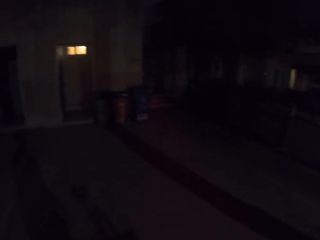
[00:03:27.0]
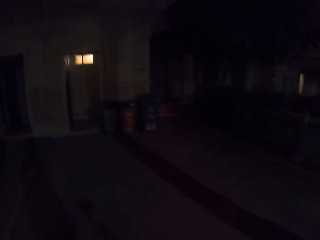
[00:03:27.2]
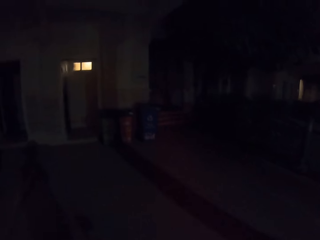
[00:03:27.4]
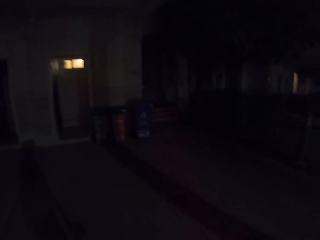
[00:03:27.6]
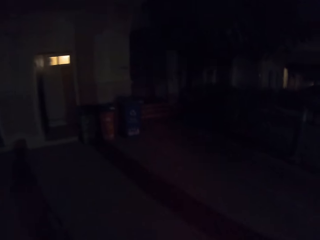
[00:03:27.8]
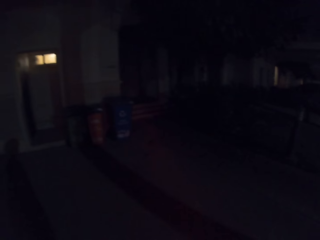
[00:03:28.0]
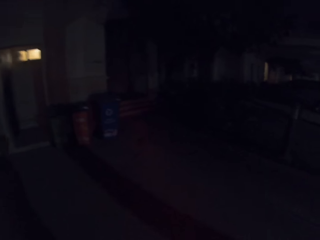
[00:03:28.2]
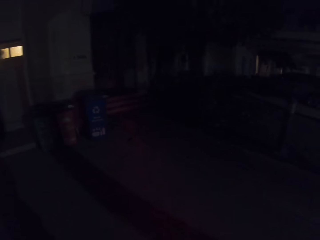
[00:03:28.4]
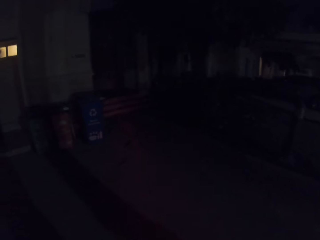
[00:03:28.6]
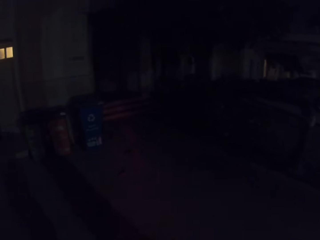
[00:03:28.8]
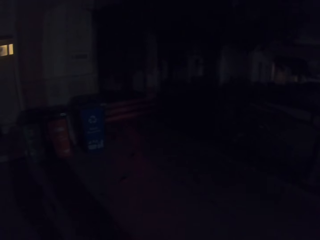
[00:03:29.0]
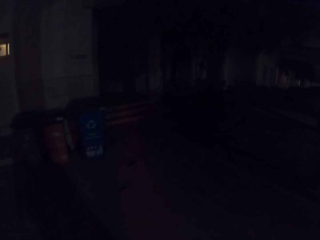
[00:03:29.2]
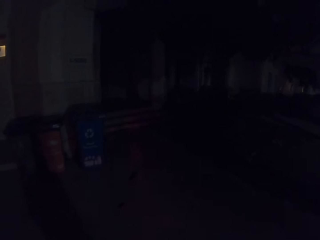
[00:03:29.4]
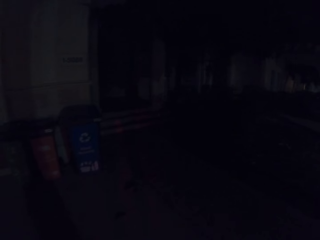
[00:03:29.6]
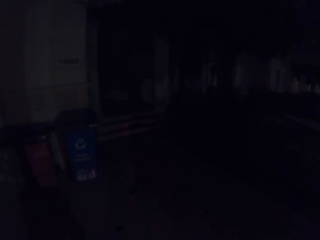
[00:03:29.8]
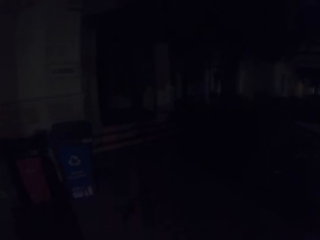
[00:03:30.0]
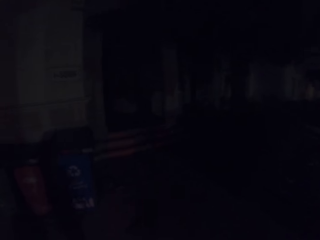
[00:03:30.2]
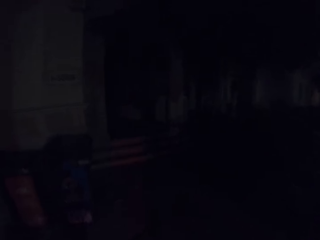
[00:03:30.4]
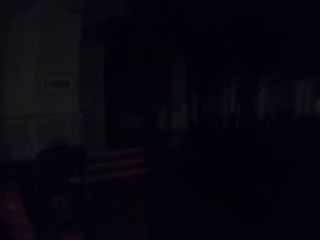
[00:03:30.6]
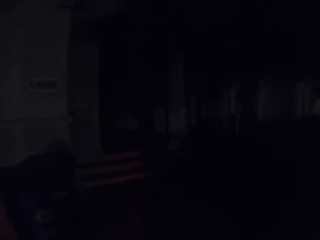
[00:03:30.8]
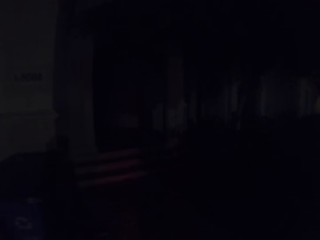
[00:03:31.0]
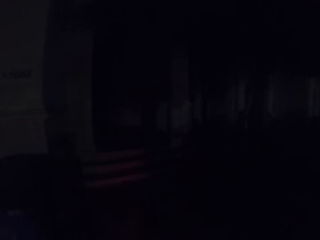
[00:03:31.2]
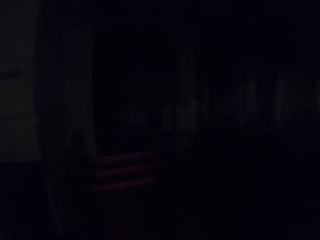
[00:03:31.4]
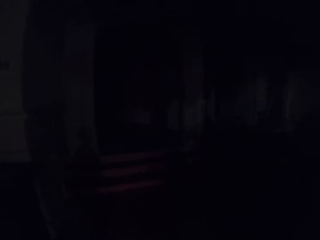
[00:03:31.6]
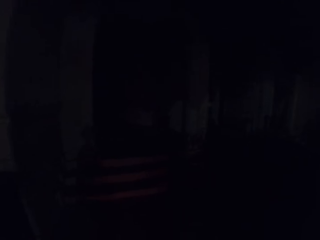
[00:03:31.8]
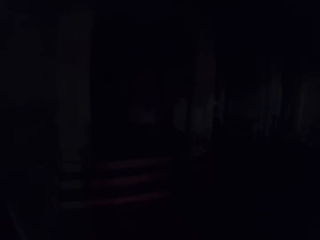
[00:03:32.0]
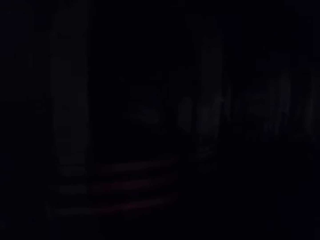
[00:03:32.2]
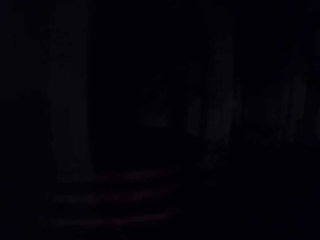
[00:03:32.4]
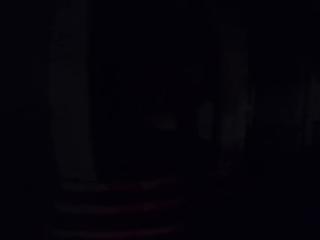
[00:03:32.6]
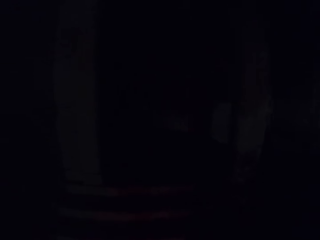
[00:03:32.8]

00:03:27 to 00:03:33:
The camera wearer walks around.

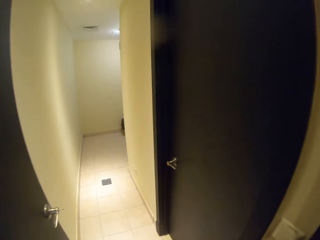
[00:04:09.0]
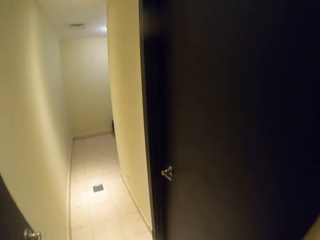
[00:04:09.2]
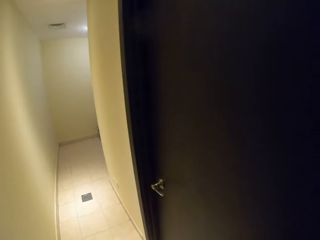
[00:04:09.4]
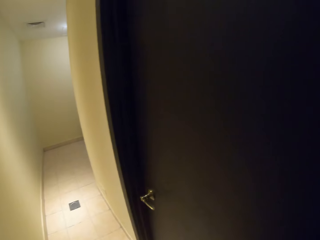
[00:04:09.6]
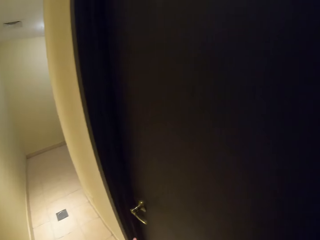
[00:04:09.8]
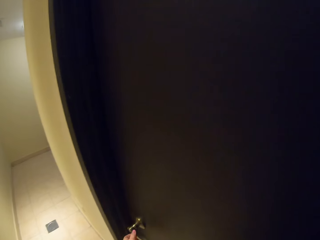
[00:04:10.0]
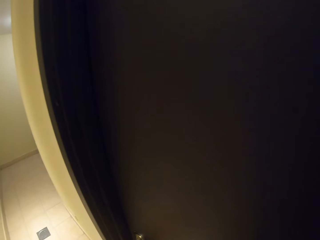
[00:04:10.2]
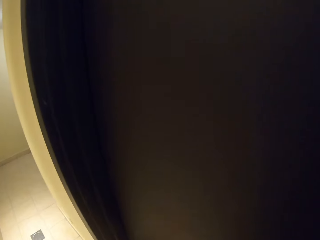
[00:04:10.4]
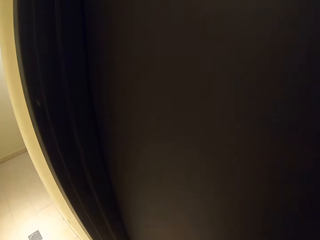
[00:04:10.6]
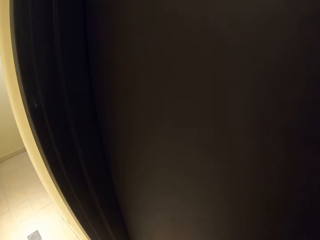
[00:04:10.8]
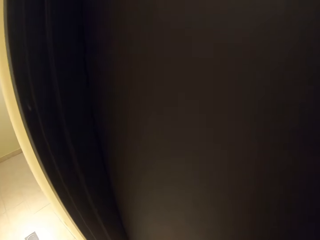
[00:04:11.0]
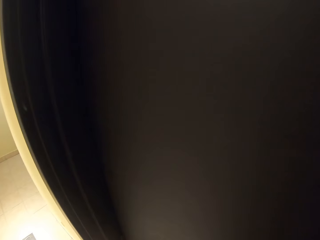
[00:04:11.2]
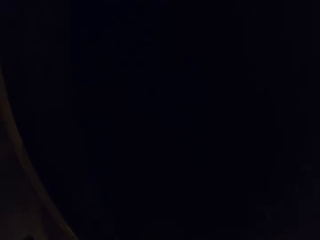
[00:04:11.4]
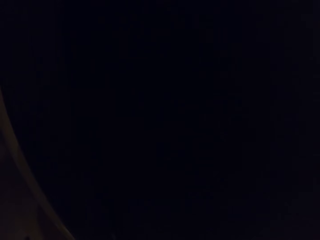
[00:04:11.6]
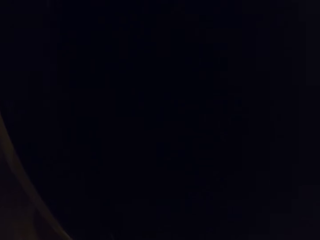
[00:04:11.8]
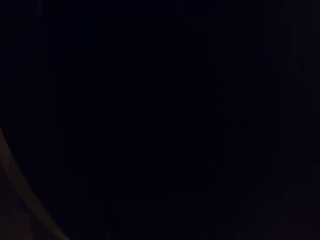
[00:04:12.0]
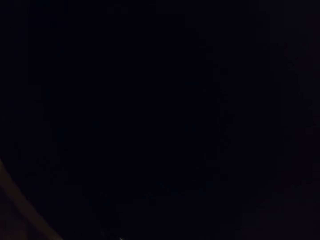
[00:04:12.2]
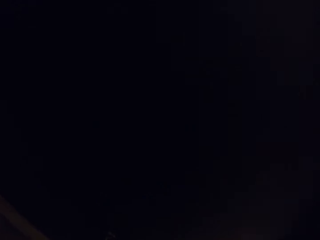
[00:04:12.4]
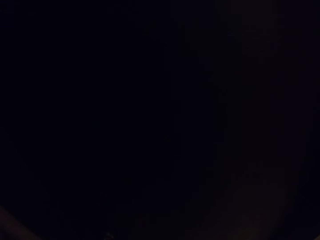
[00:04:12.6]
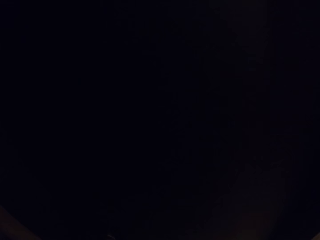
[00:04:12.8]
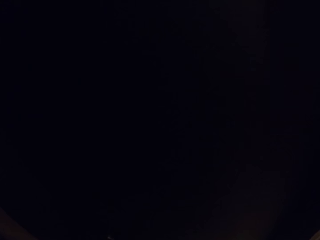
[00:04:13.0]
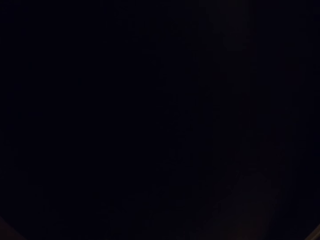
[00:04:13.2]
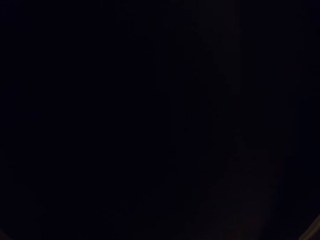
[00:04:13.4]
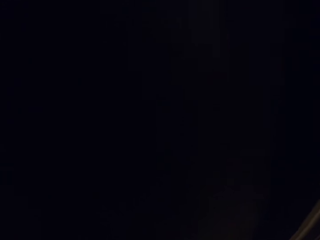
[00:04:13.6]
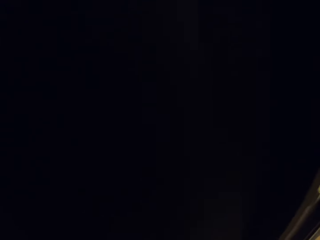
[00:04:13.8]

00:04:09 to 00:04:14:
The camera wearer opens a door. They switch the lights off. They fix the camera on their head.
